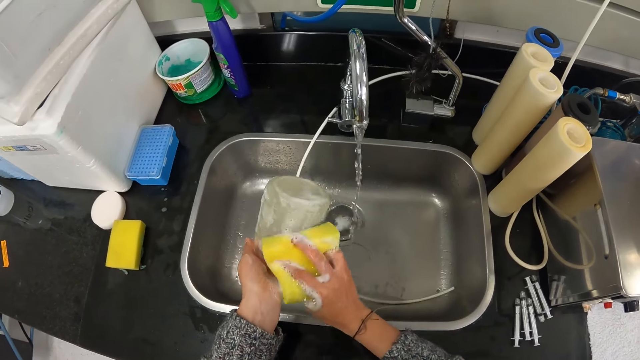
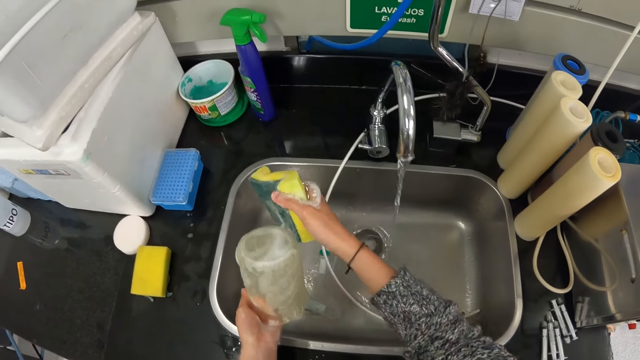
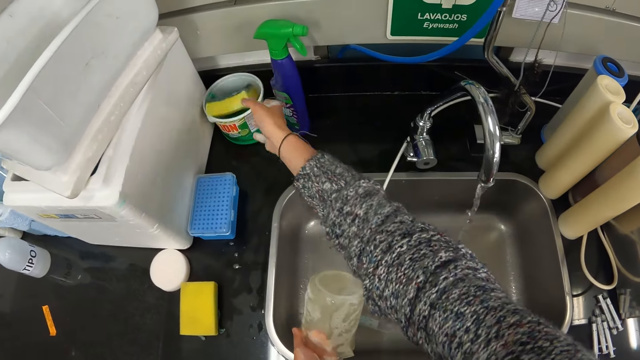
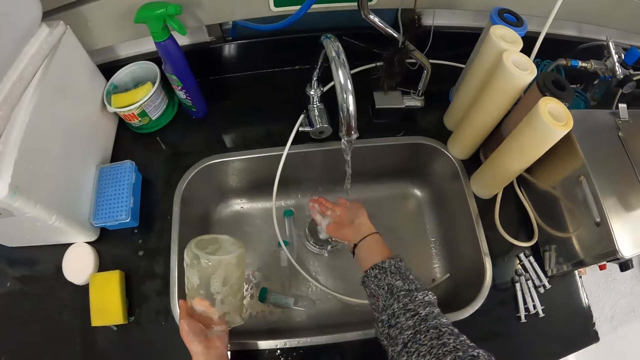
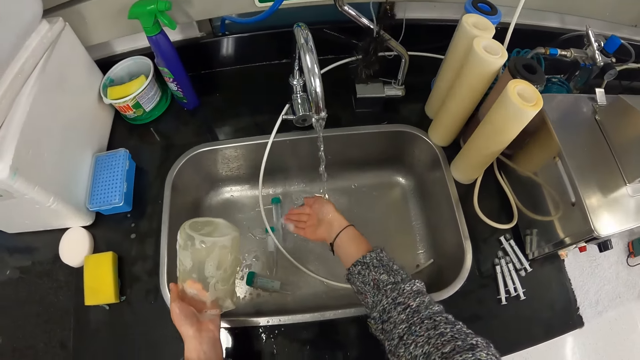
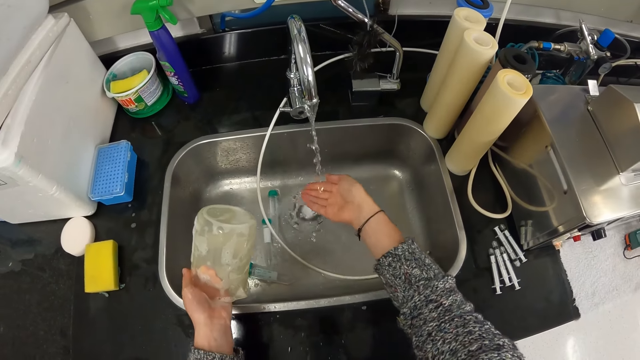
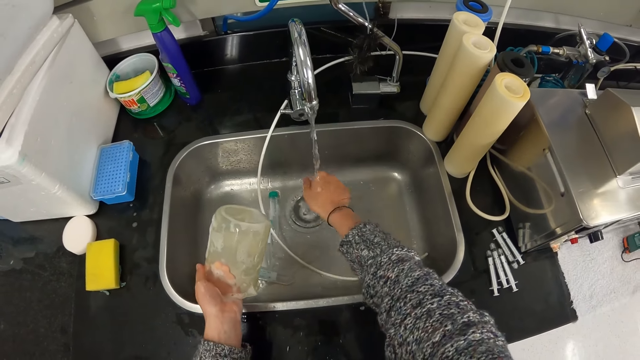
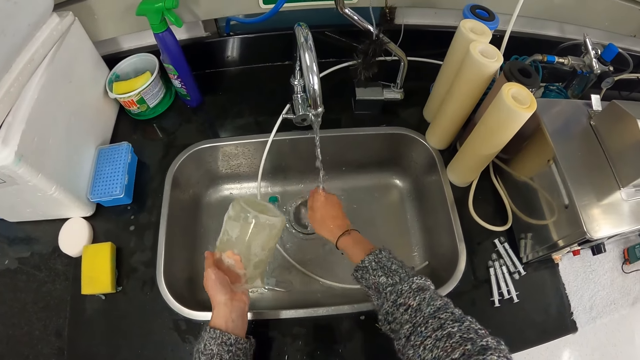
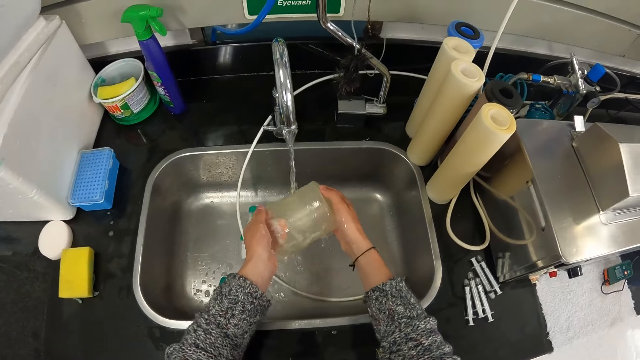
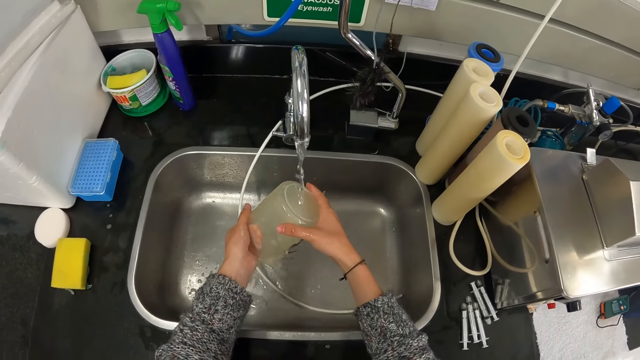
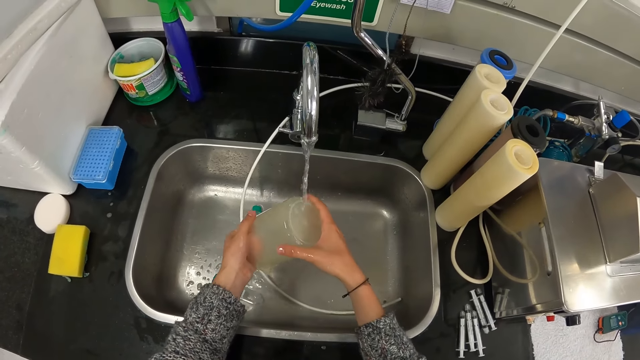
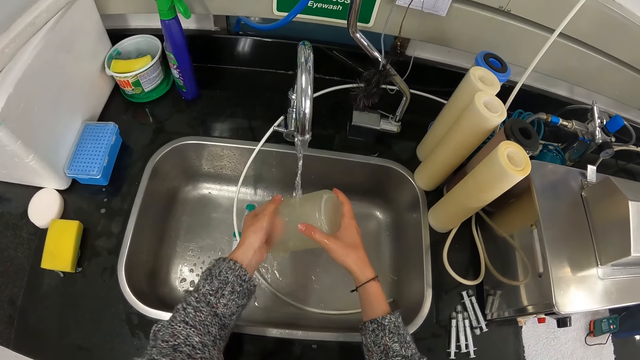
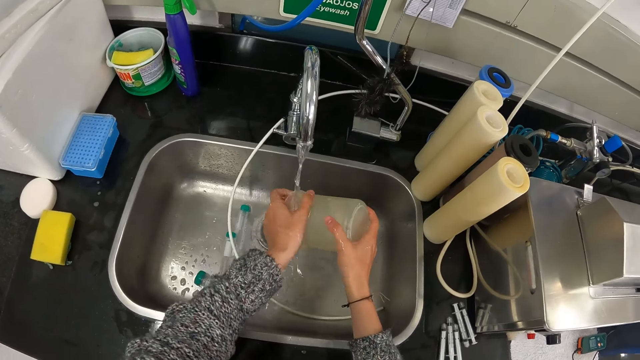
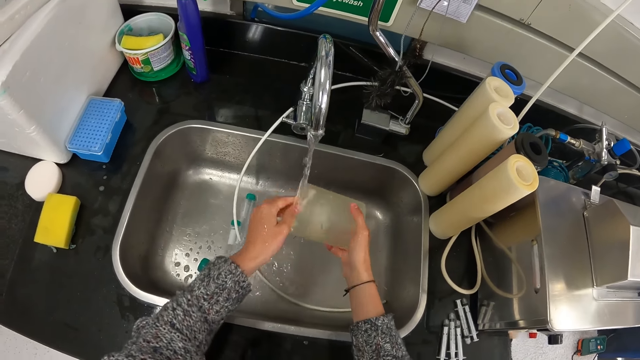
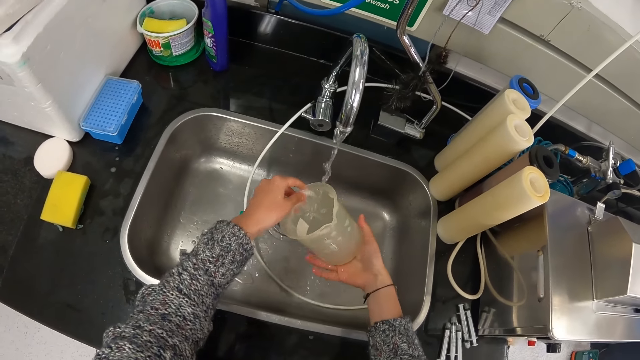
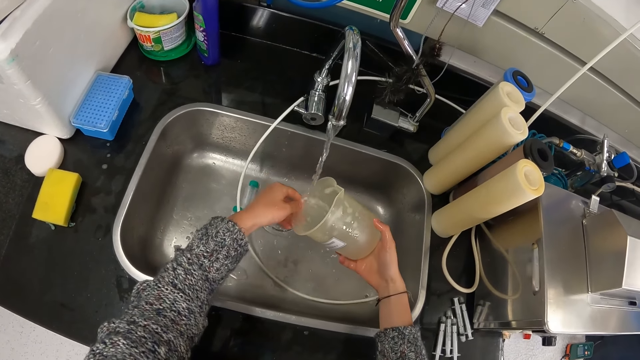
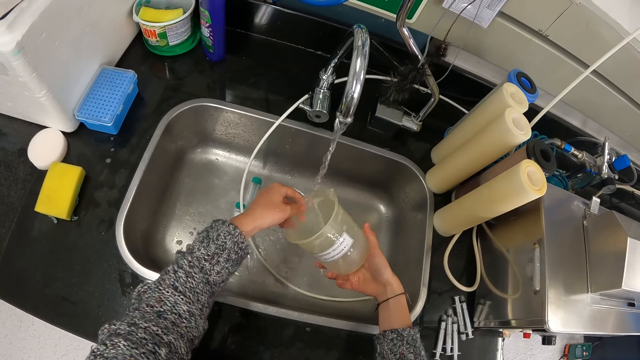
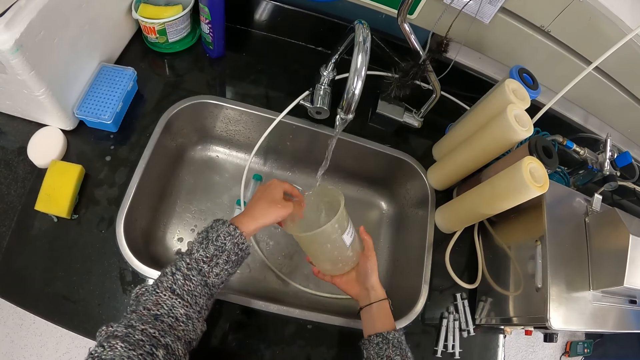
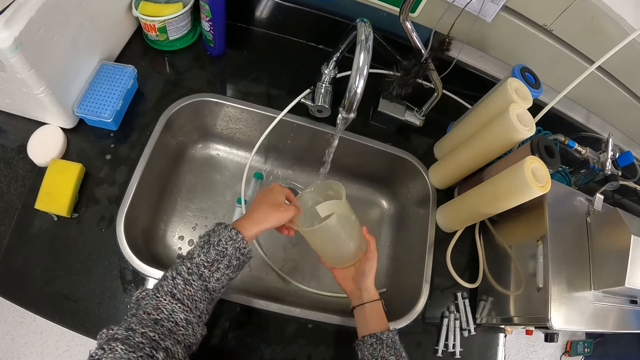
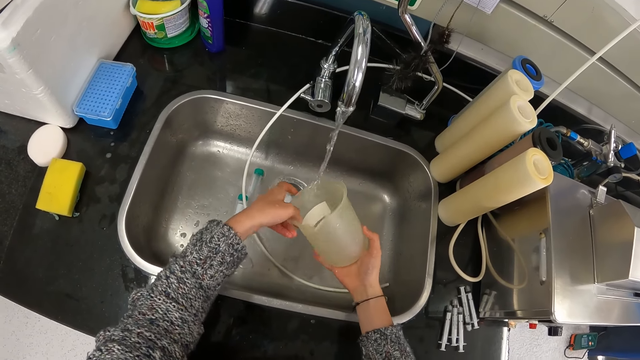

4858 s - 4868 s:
The camera wearer puts the sponge in the container. He washes his hand. He washes the liter cup with water.

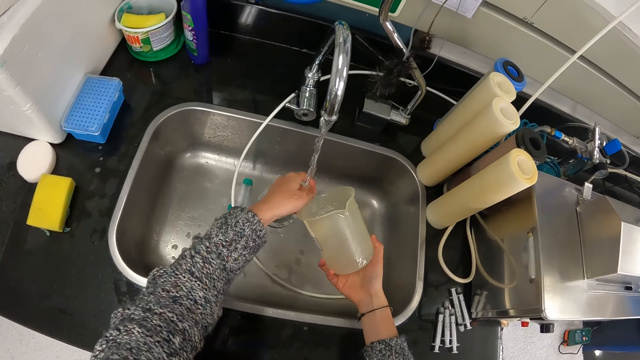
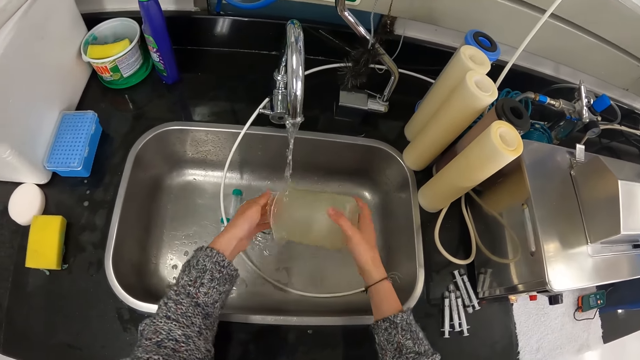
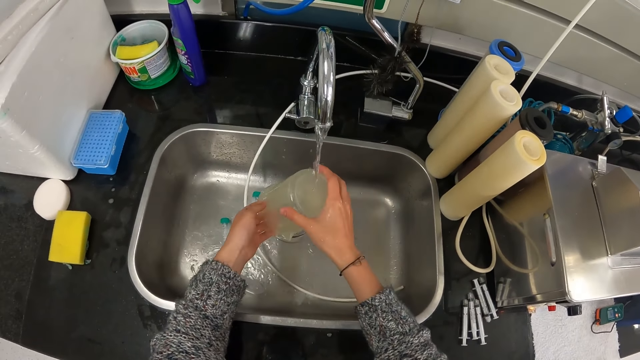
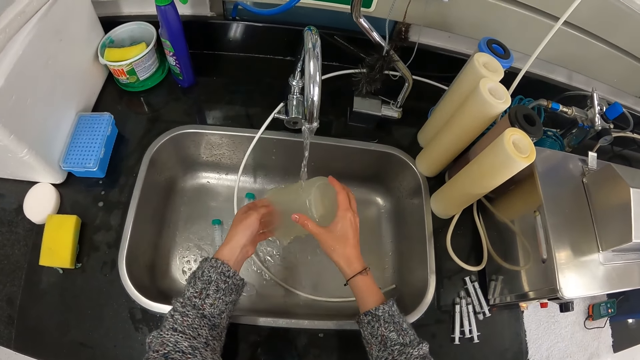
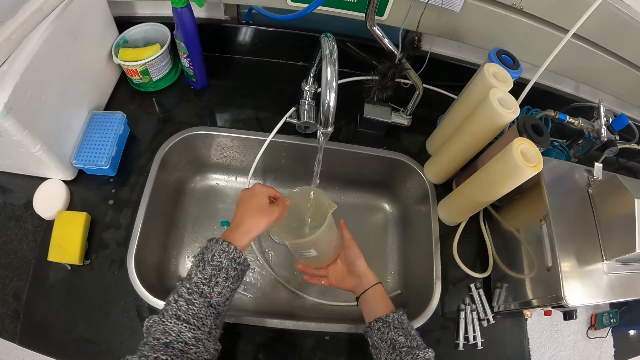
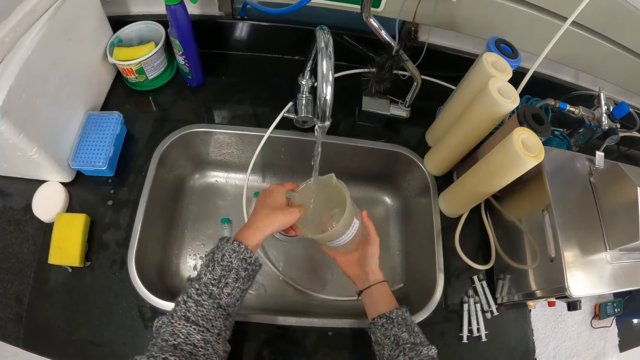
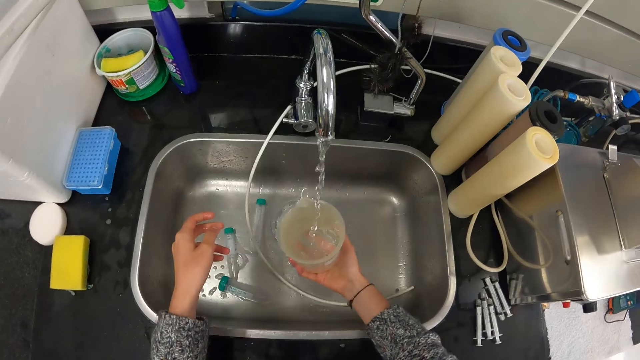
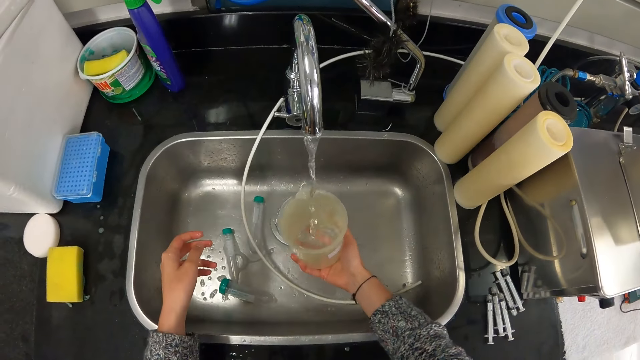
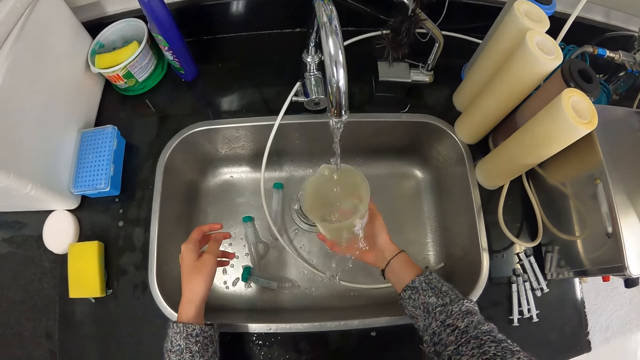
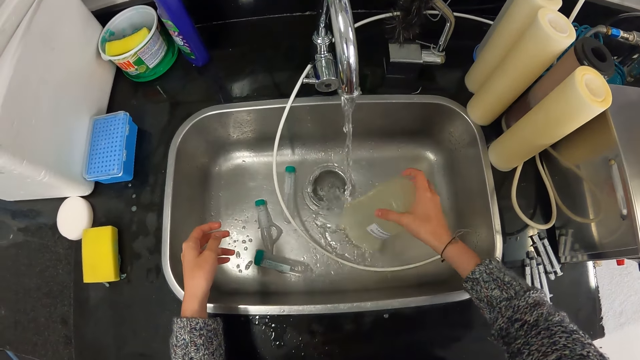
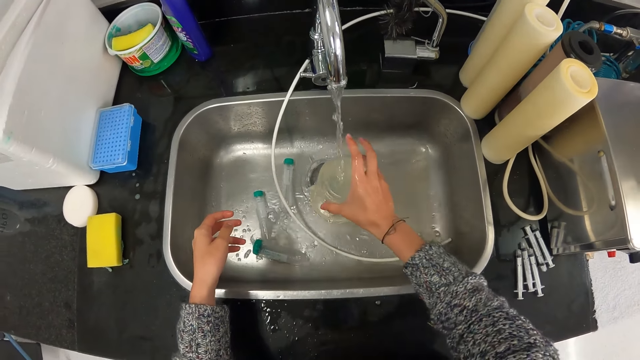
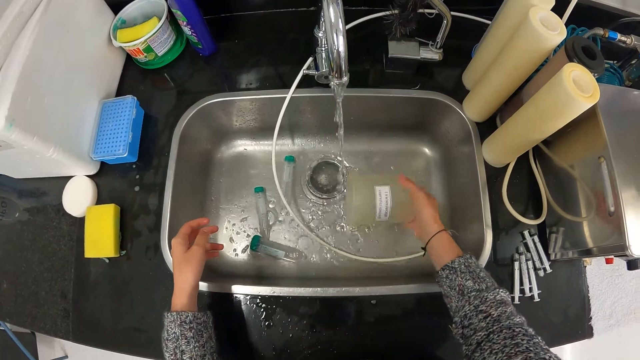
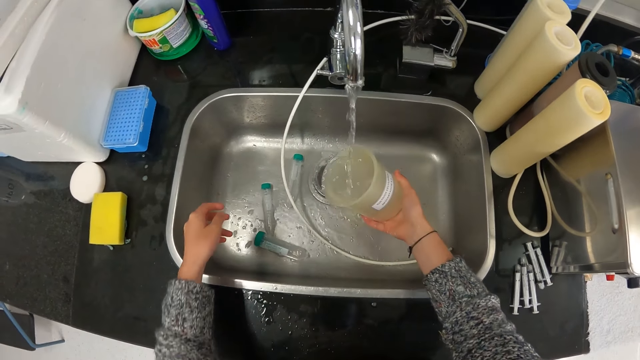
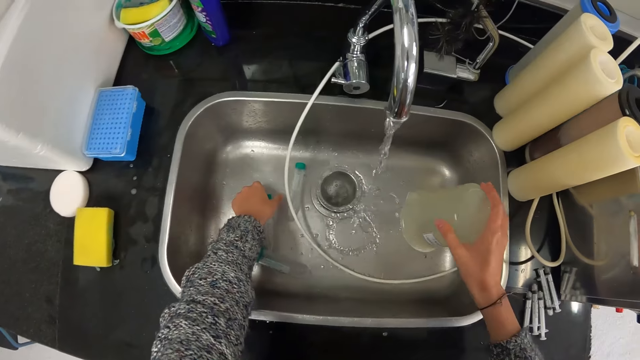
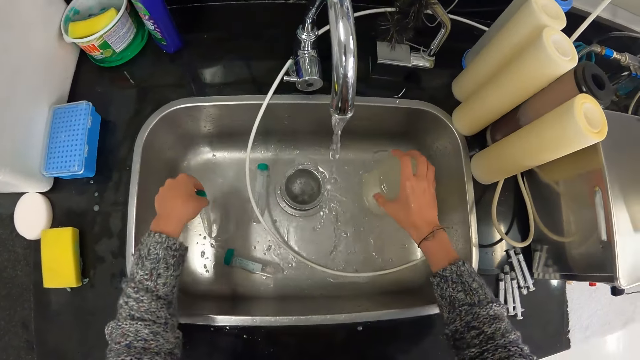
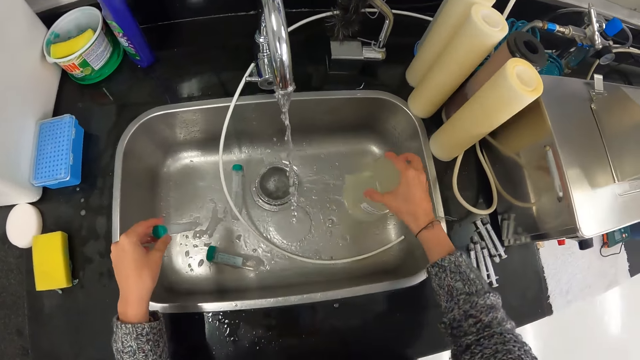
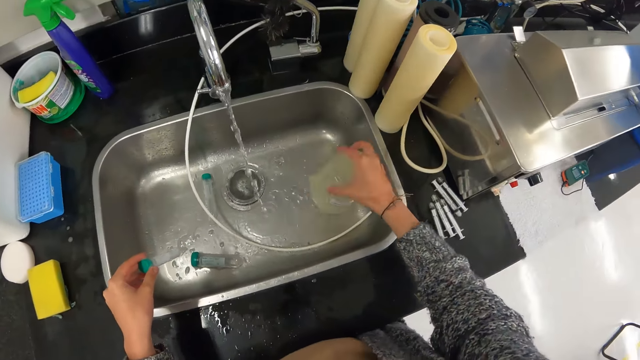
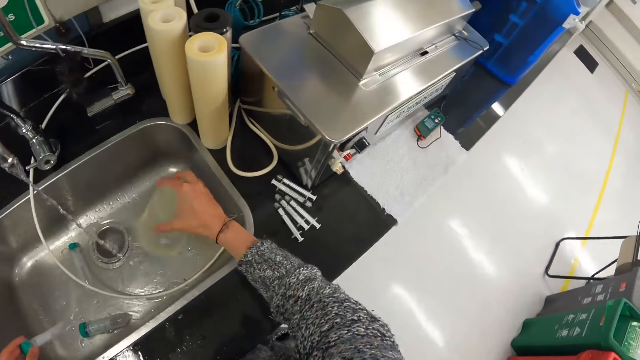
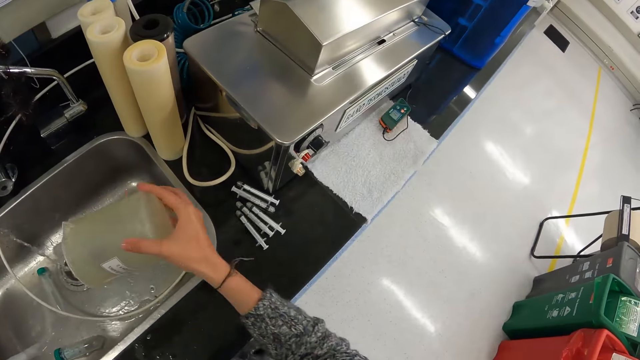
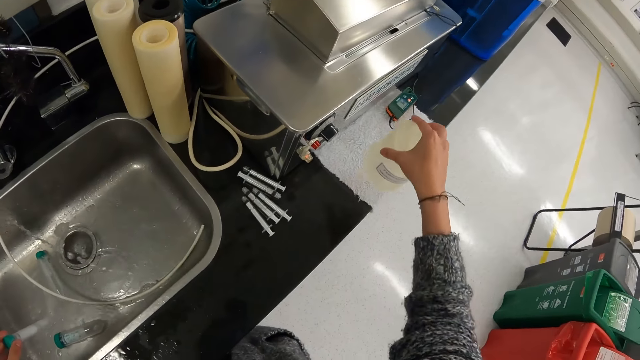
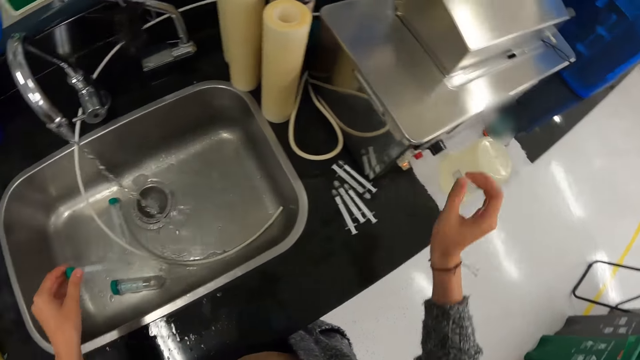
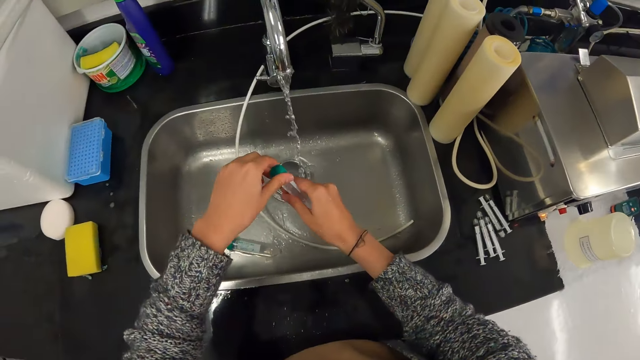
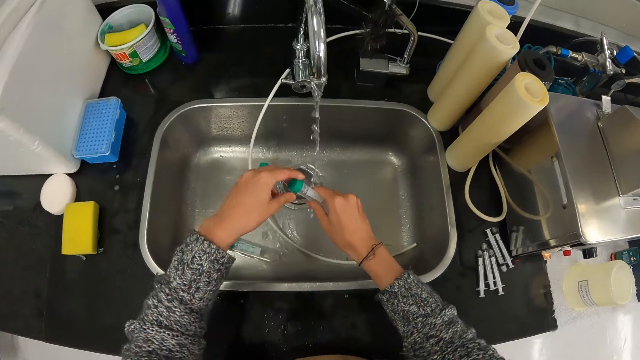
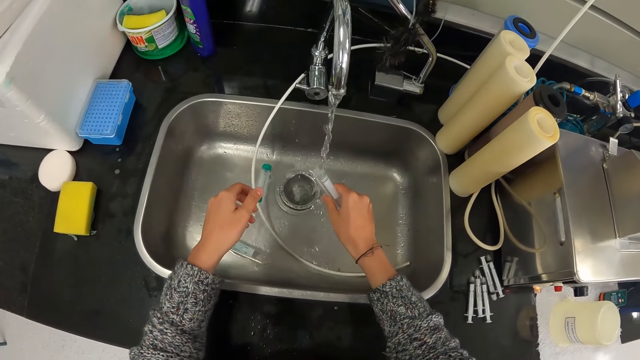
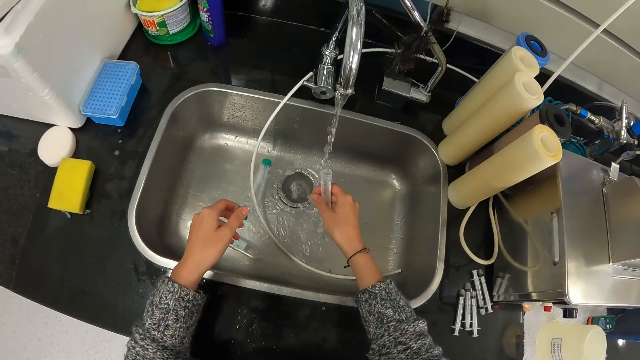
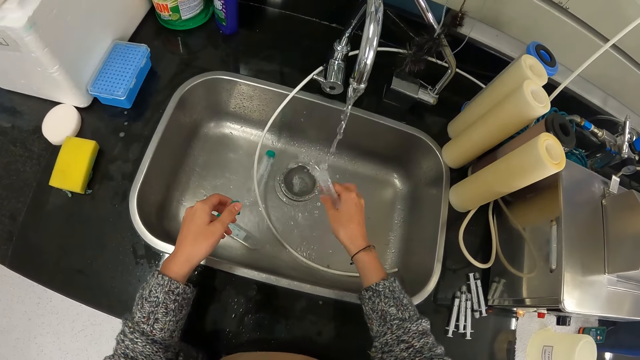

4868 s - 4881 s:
The camera wearer puts the water in the liter cup. They shake the liter cup. They pick up the test tube. They shake the measuring jug. They turn around. They put the measuring jug around the sink area. They open the test tube lid. They rinse the tube. They tap water in the test tube.
